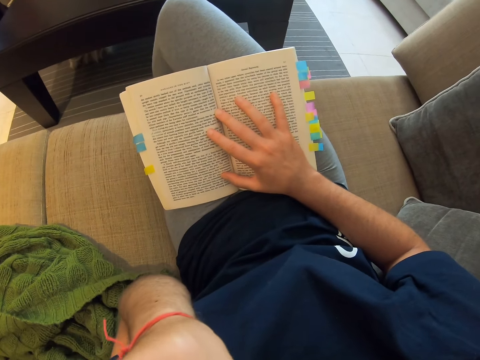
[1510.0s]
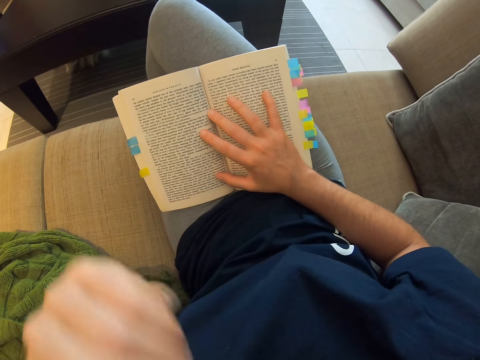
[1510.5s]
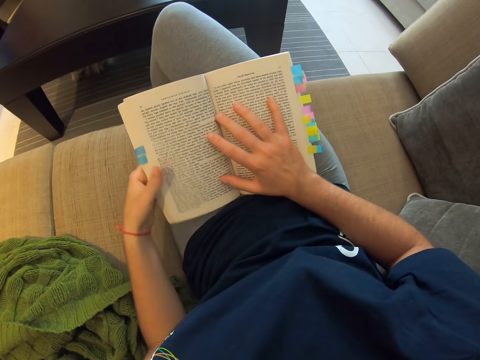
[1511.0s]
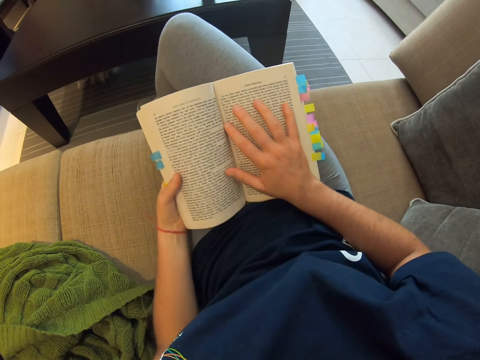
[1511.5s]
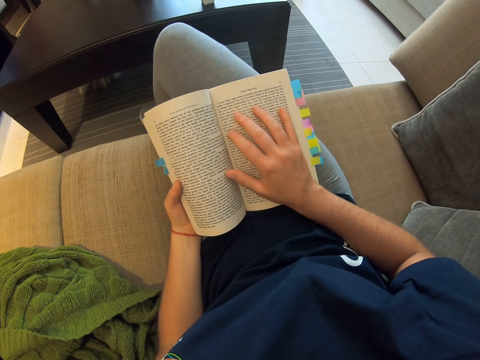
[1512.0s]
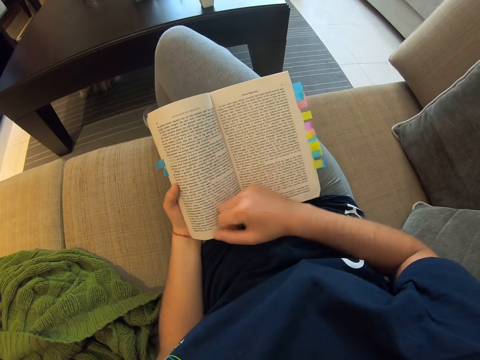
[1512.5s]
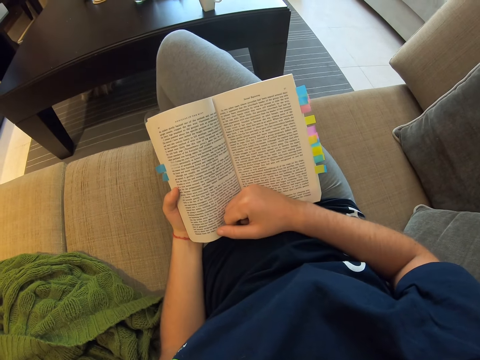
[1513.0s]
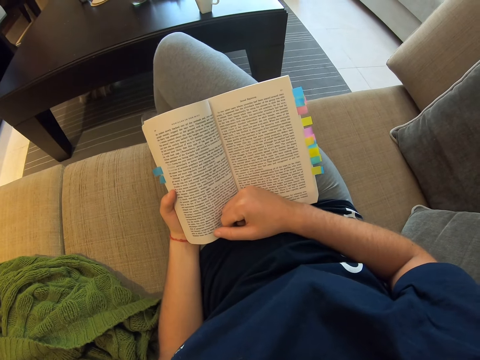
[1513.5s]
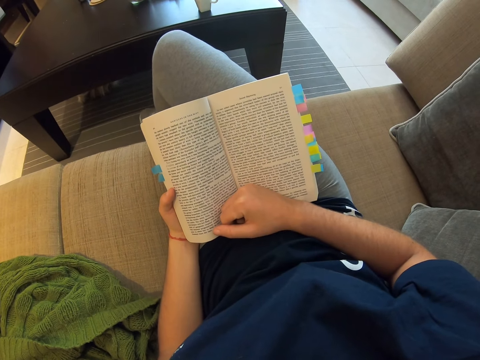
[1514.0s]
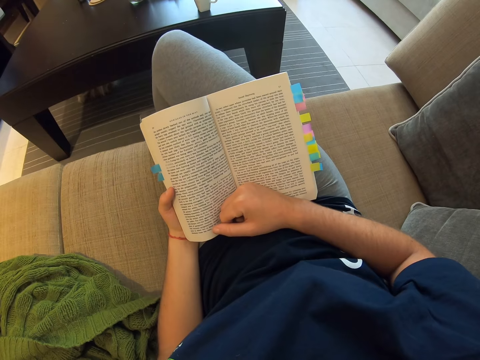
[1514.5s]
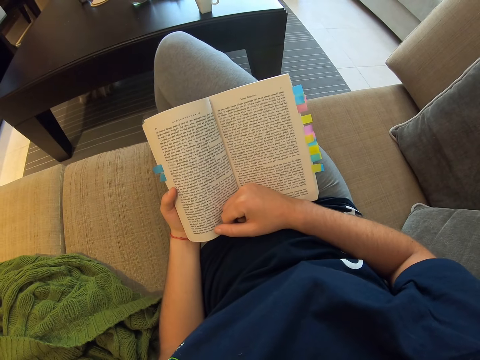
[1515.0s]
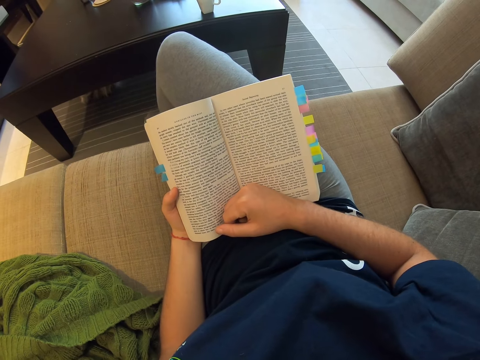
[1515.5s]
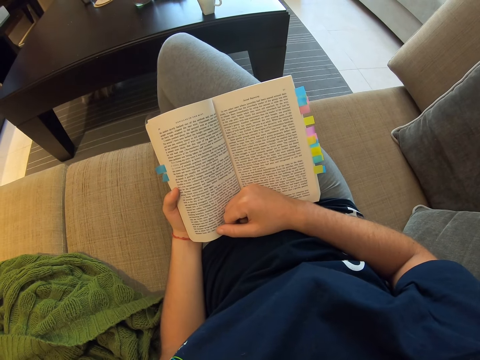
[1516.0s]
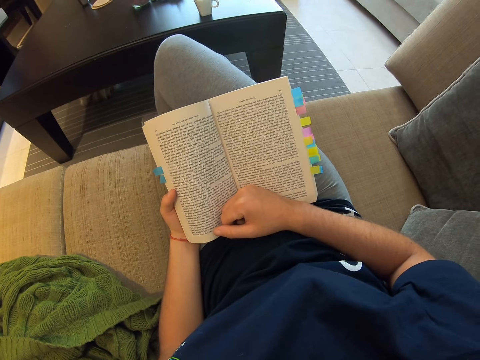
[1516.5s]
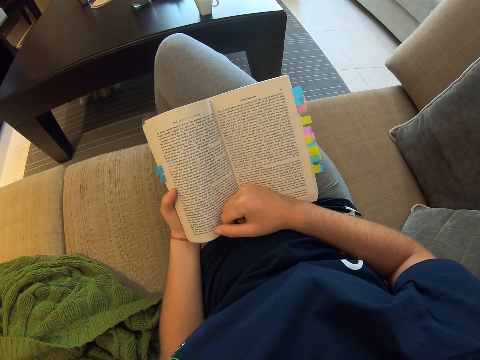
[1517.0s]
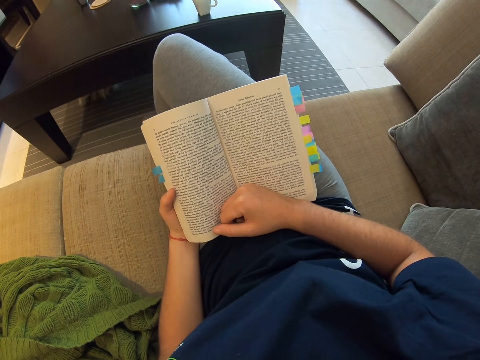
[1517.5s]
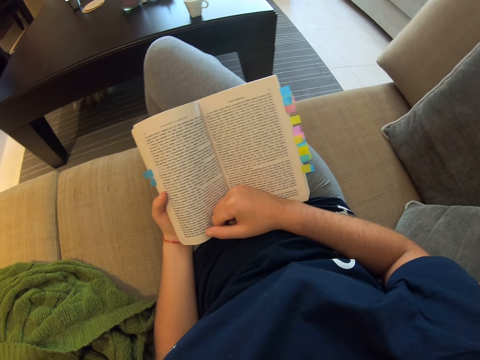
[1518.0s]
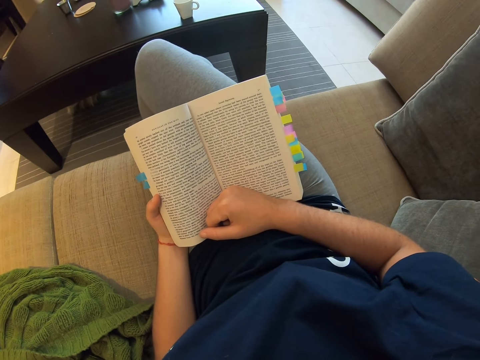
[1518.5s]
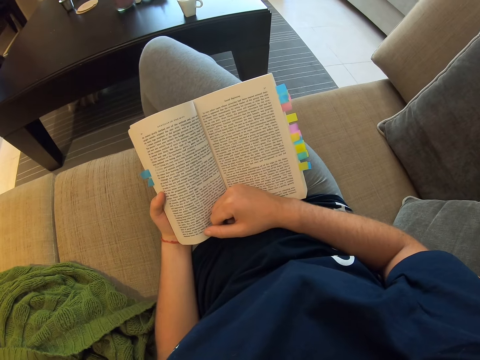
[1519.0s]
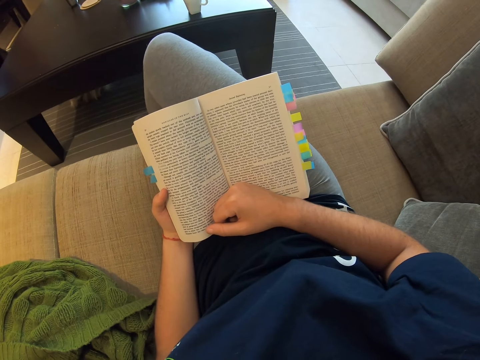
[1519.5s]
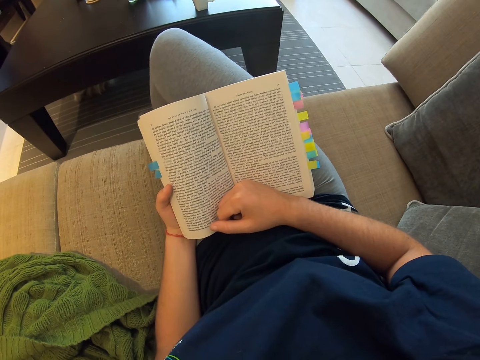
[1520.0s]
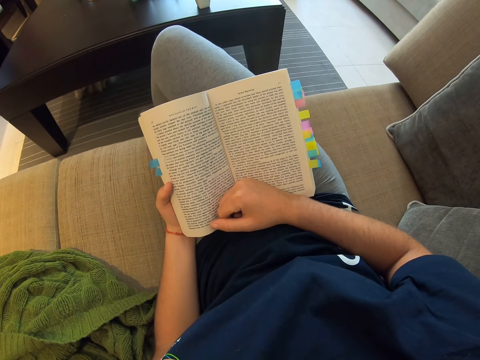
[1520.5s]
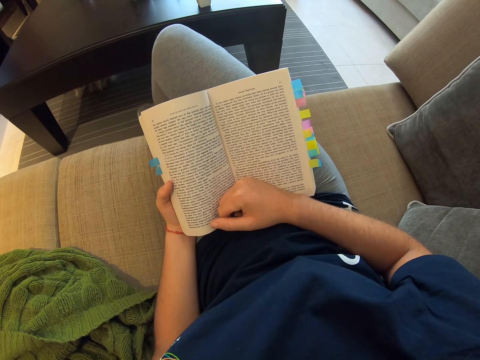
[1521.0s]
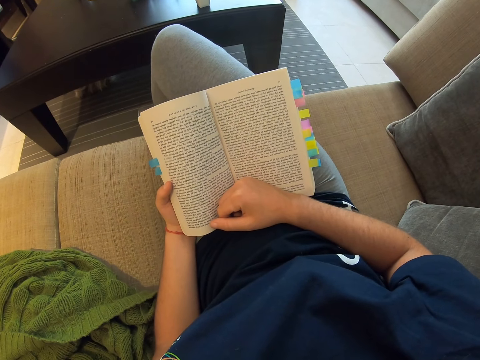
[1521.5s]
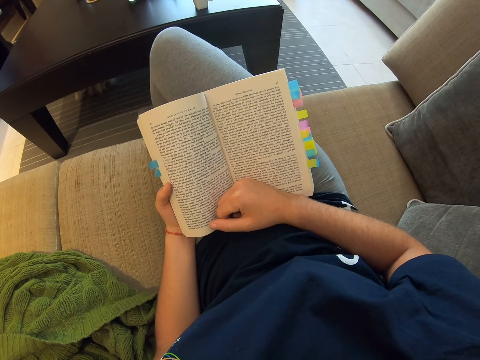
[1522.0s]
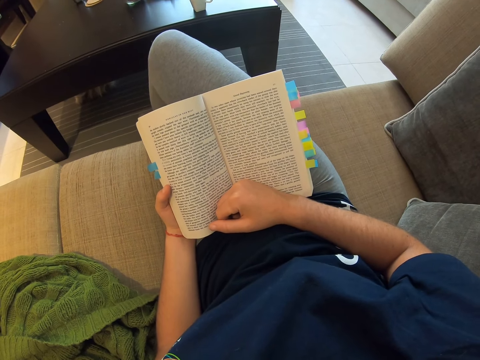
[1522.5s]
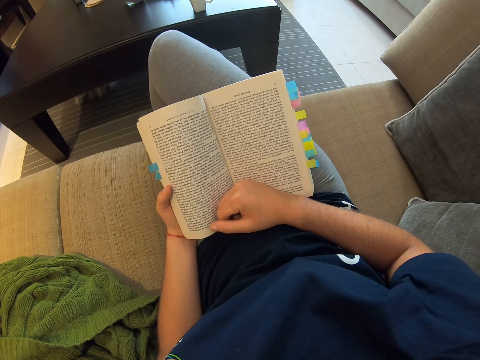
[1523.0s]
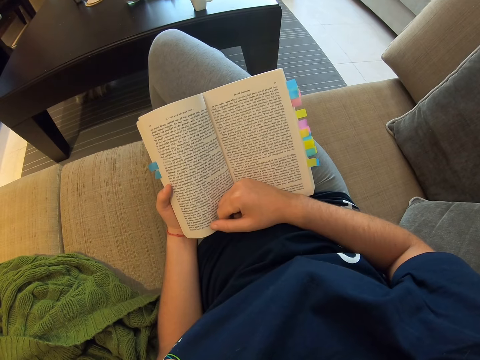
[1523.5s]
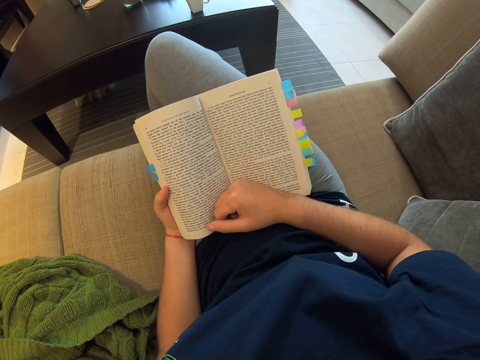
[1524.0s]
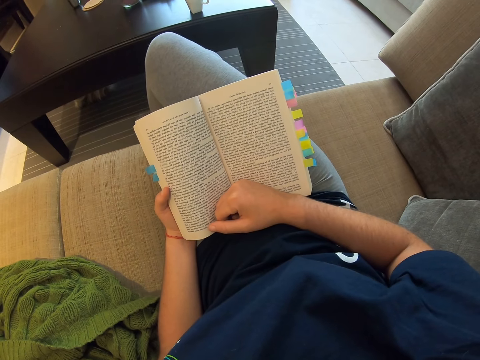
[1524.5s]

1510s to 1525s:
The camera wearer holds the book with her left hand. She folds her right hand.

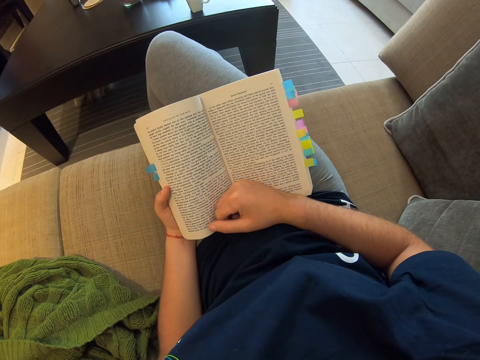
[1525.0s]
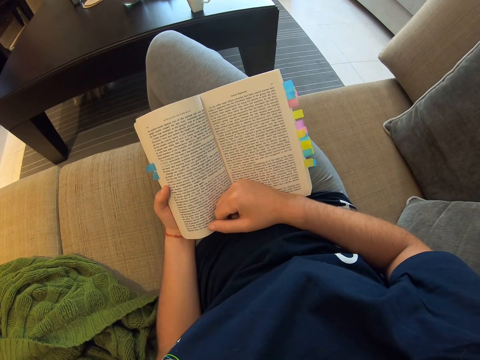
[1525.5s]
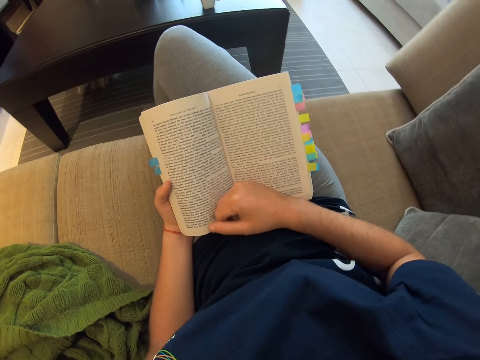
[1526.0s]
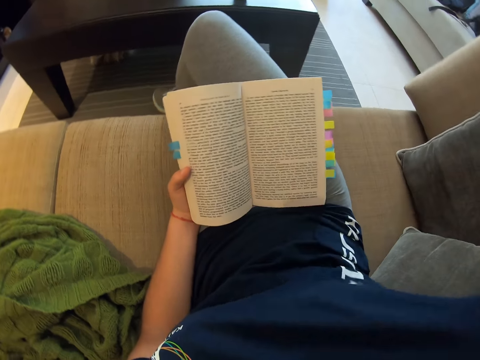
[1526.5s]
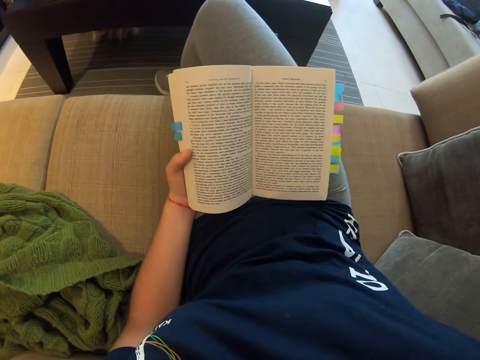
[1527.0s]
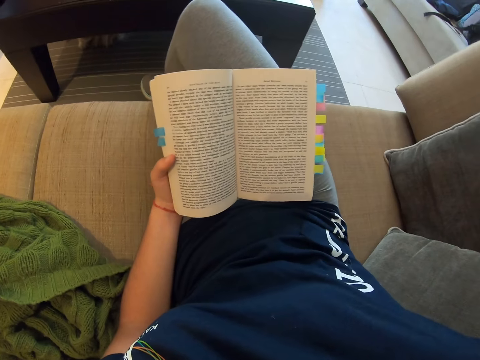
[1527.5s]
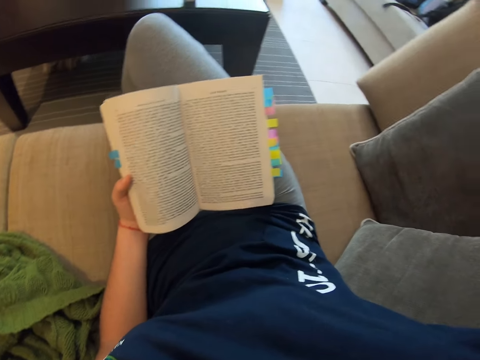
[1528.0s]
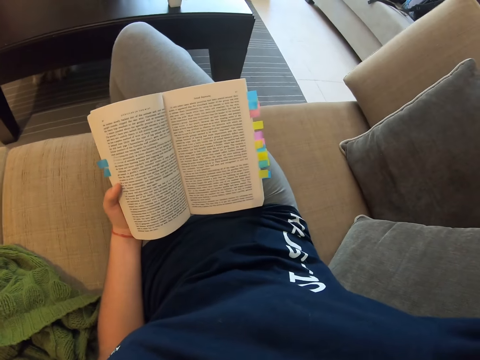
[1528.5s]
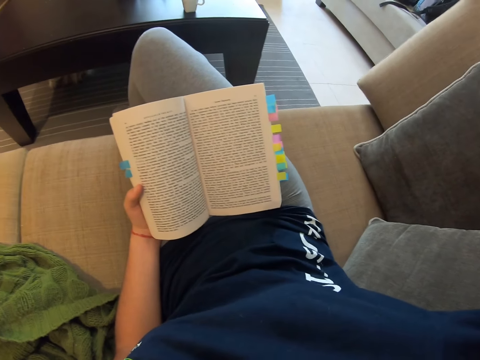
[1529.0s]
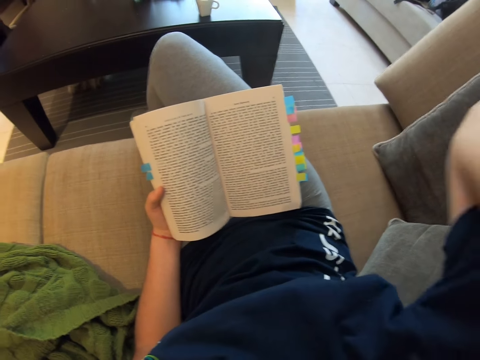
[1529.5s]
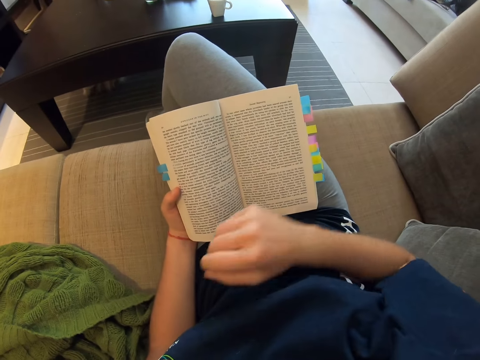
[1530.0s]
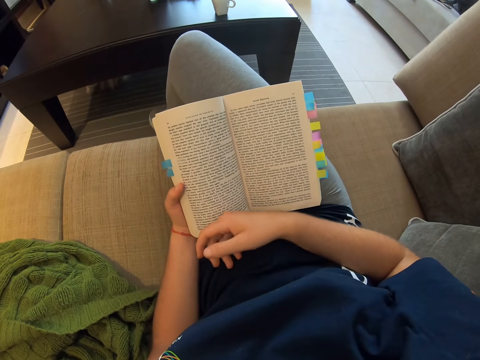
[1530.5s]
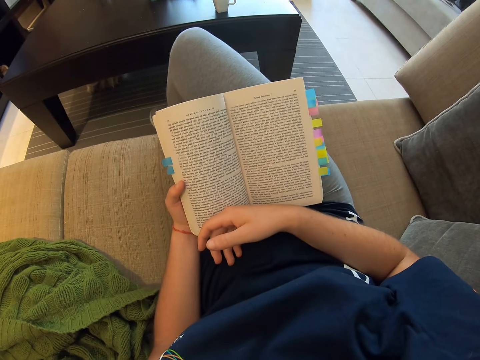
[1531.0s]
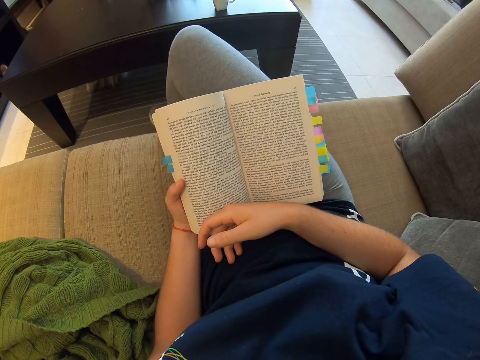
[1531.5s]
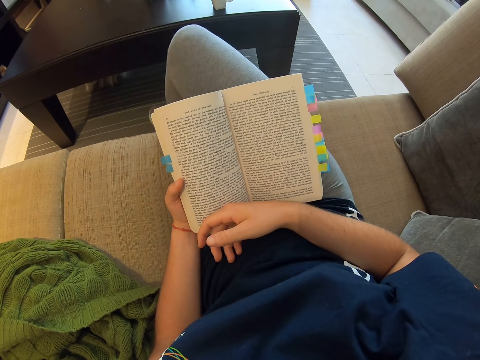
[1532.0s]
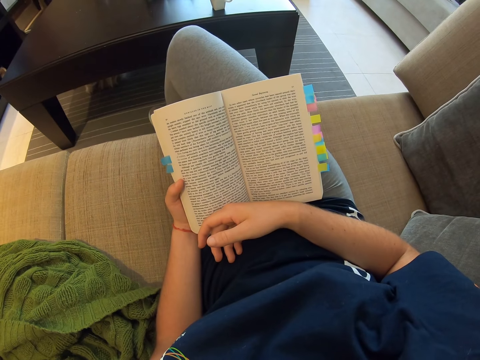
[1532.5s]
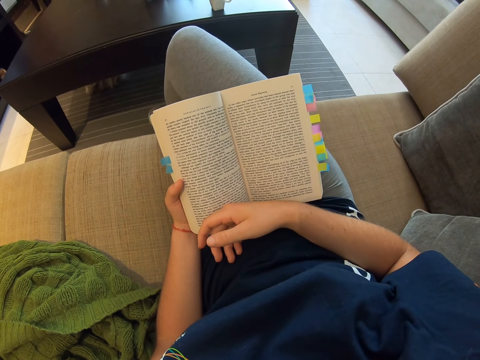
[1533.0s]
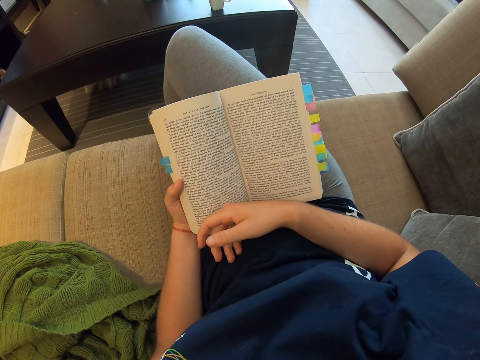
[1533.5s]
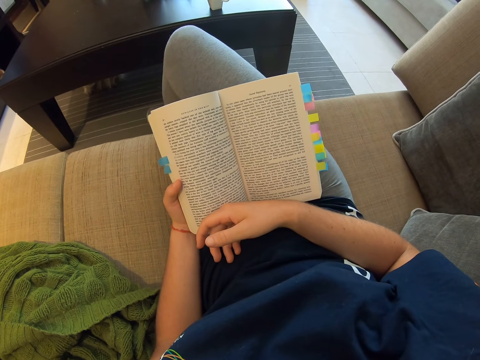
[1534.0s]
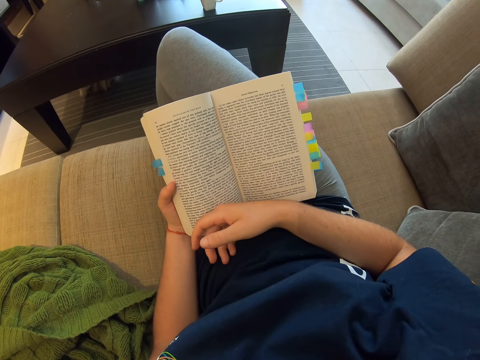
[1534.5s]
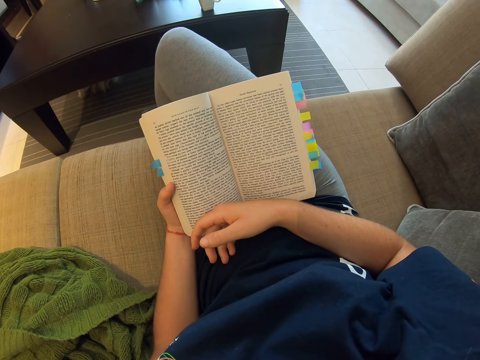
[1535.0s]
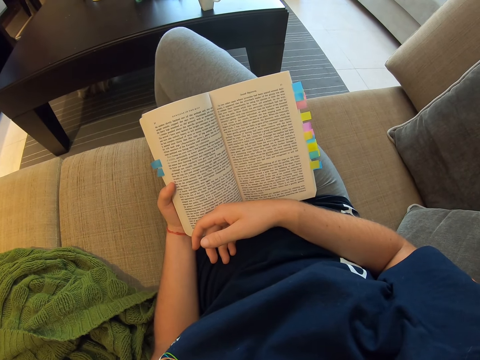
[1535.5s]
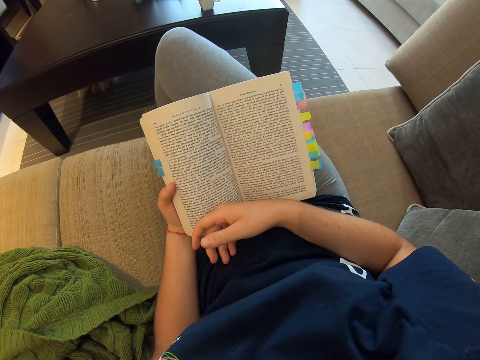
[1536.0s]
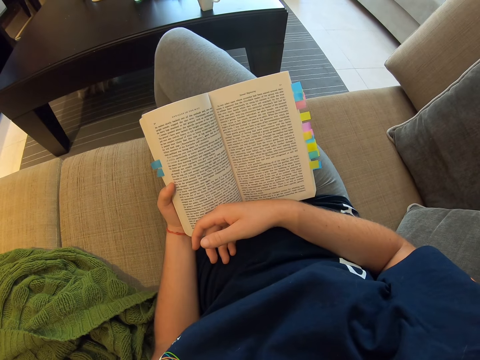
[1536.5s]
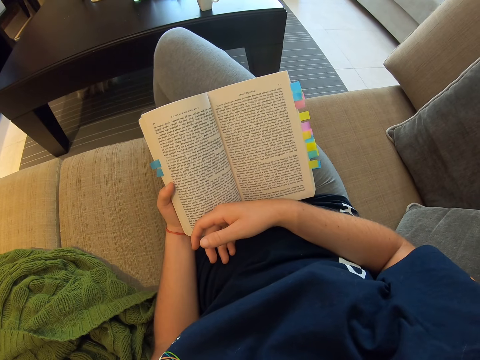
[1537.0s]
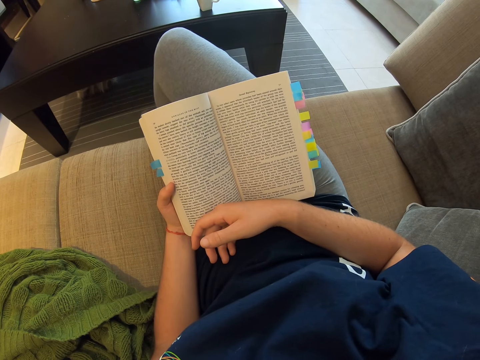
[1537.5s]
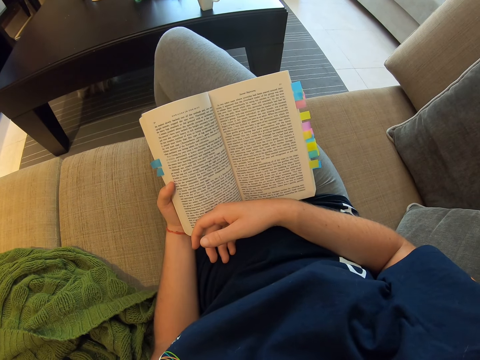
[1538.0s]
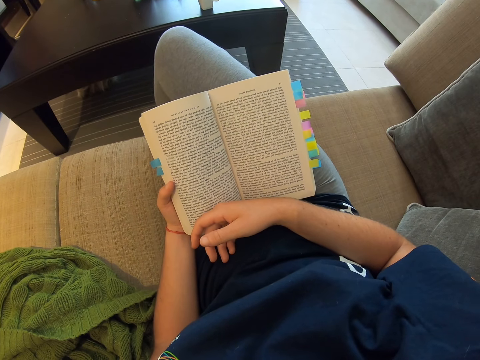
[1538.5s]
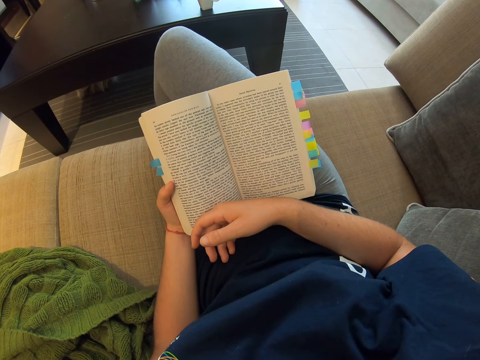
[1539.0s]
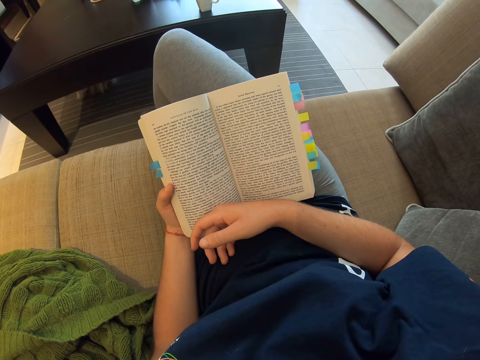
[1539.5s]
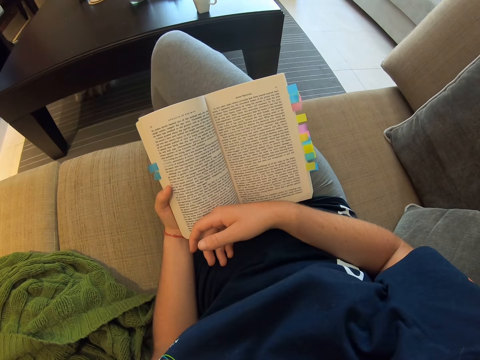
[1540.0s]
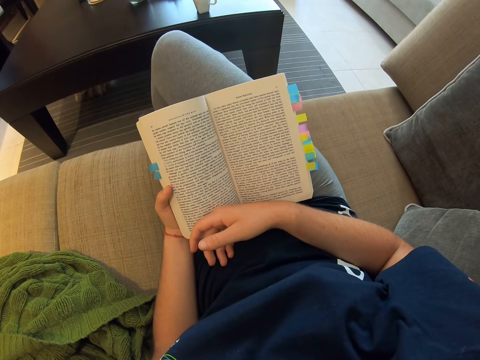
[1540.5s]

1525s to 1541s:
The camera wearer raises her right hand. She drops her right hand.
